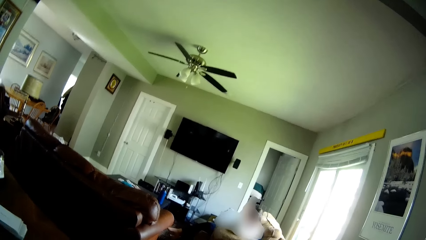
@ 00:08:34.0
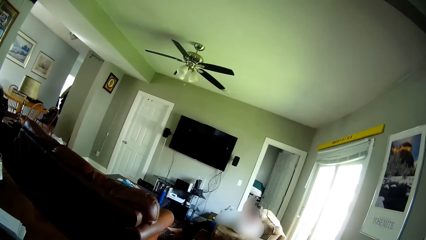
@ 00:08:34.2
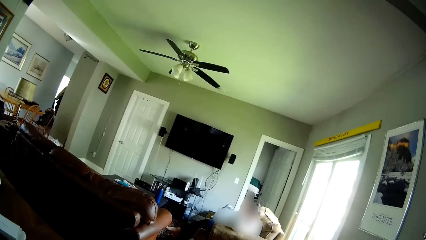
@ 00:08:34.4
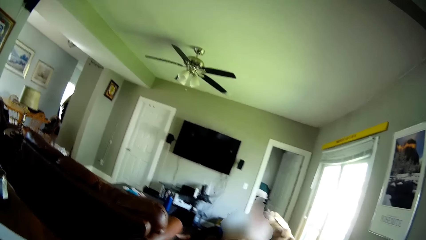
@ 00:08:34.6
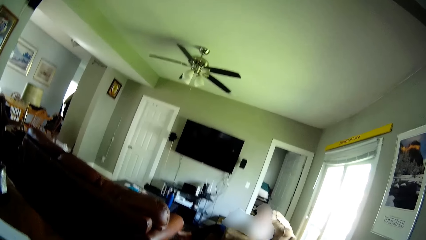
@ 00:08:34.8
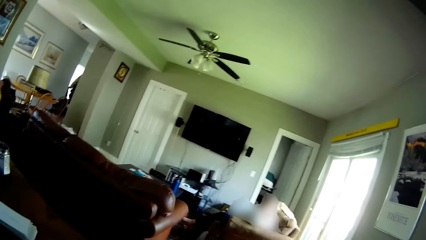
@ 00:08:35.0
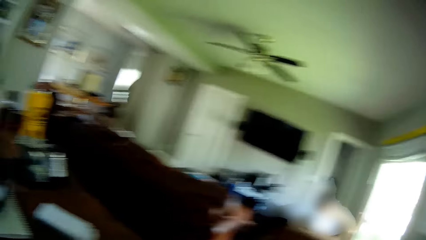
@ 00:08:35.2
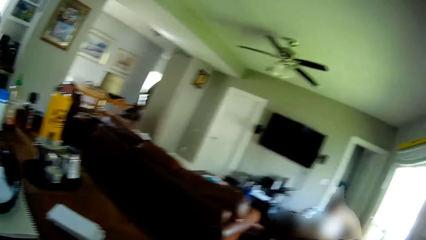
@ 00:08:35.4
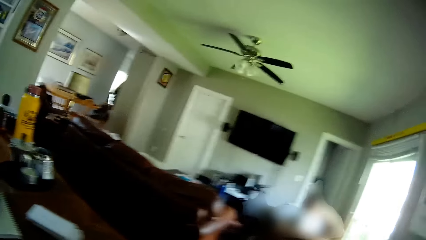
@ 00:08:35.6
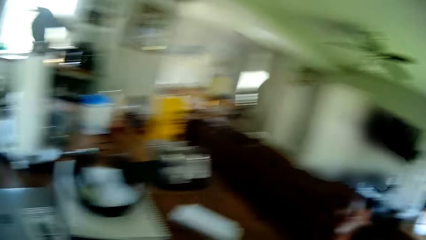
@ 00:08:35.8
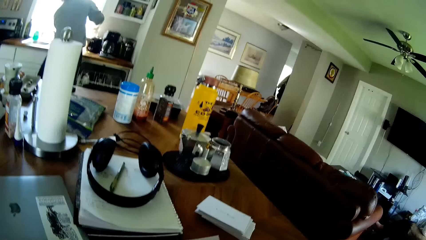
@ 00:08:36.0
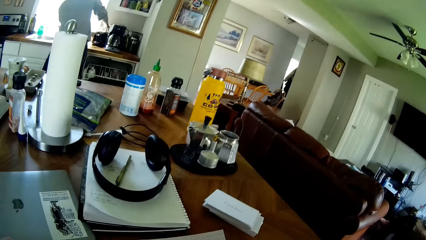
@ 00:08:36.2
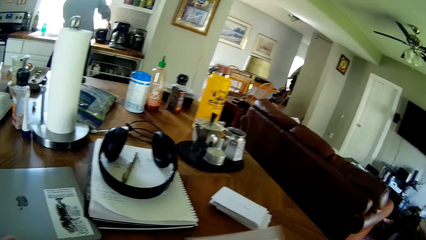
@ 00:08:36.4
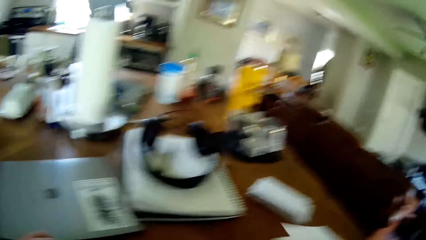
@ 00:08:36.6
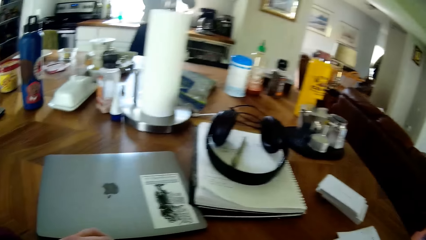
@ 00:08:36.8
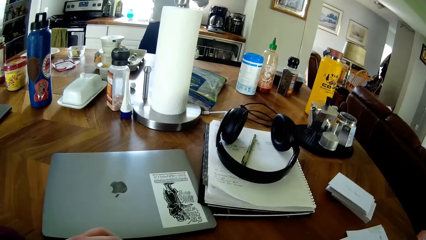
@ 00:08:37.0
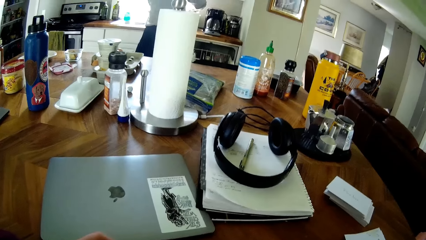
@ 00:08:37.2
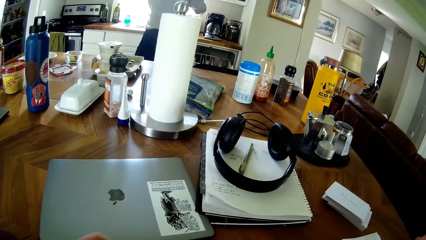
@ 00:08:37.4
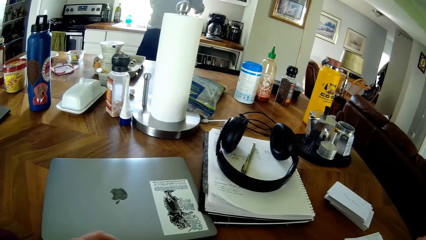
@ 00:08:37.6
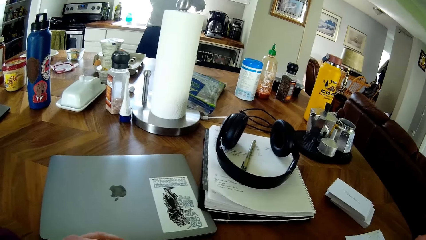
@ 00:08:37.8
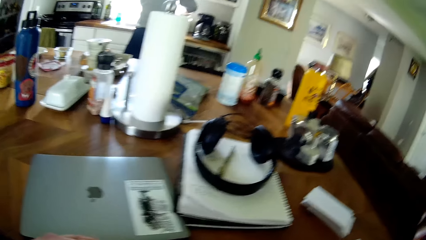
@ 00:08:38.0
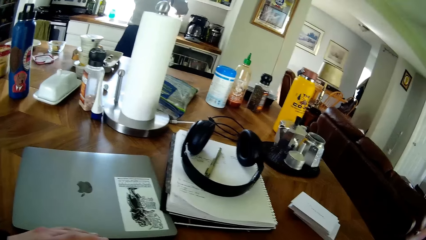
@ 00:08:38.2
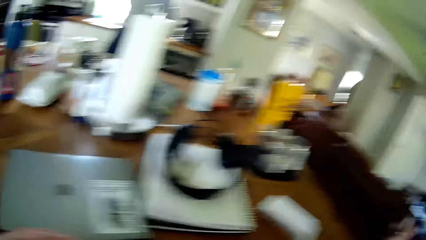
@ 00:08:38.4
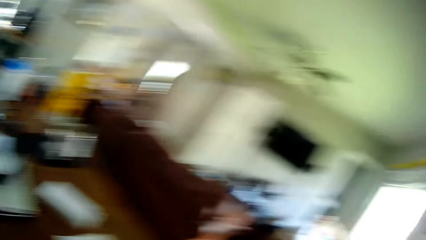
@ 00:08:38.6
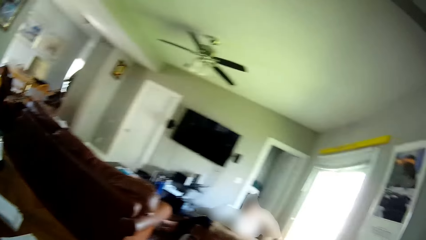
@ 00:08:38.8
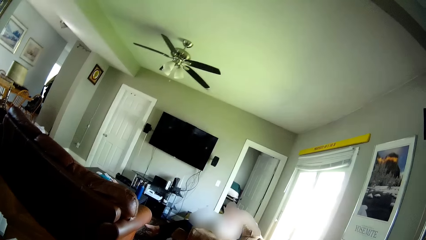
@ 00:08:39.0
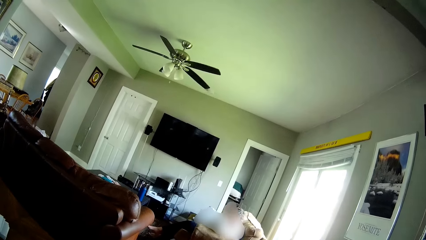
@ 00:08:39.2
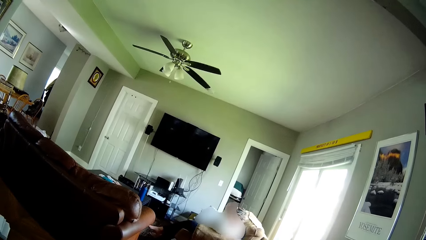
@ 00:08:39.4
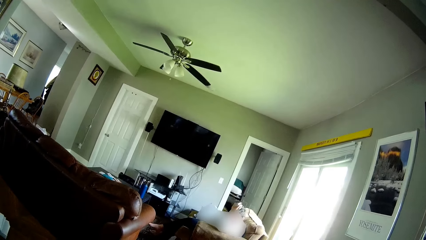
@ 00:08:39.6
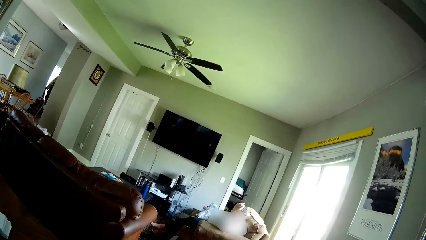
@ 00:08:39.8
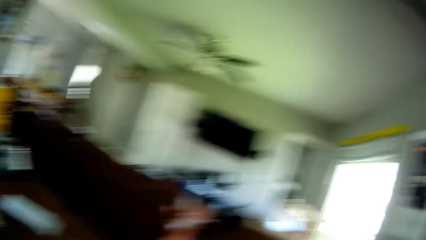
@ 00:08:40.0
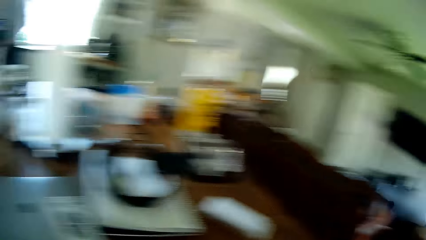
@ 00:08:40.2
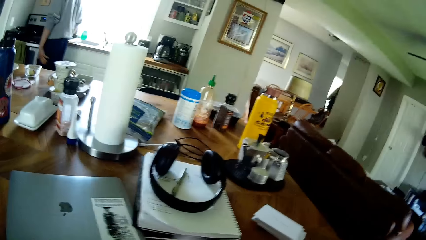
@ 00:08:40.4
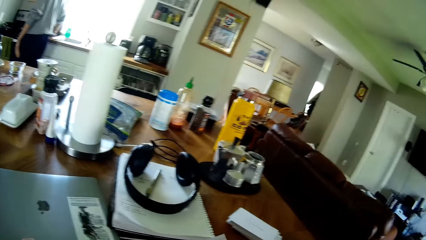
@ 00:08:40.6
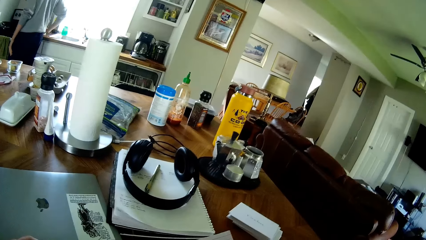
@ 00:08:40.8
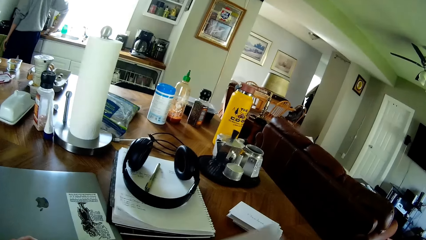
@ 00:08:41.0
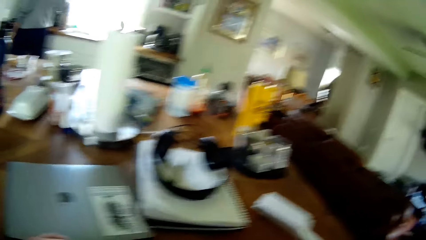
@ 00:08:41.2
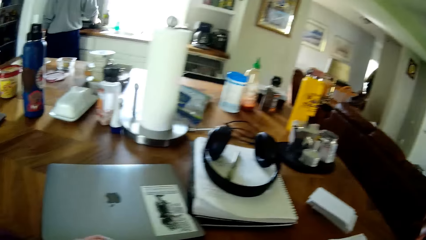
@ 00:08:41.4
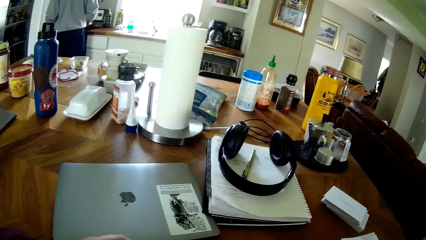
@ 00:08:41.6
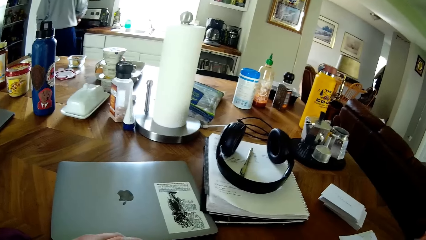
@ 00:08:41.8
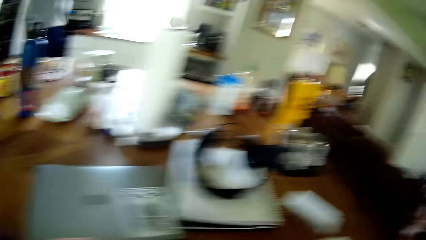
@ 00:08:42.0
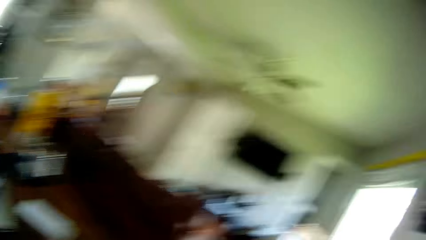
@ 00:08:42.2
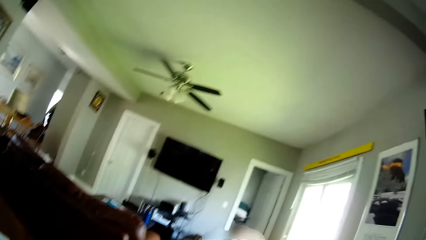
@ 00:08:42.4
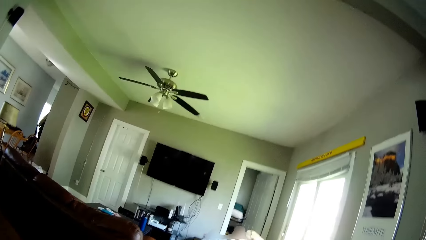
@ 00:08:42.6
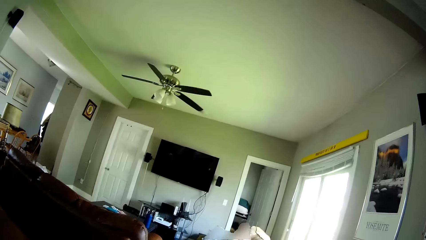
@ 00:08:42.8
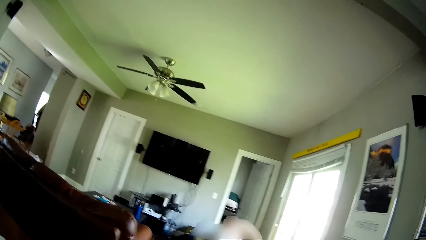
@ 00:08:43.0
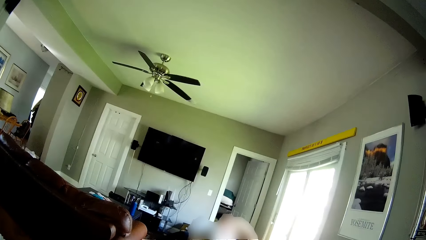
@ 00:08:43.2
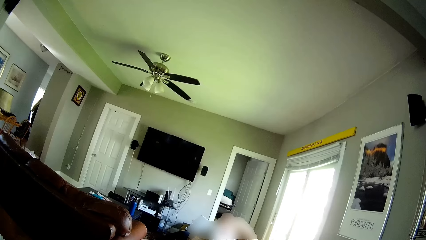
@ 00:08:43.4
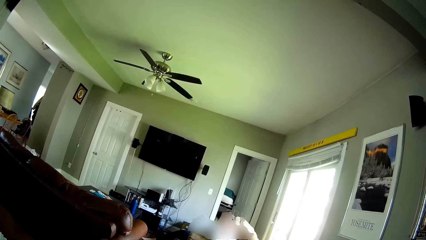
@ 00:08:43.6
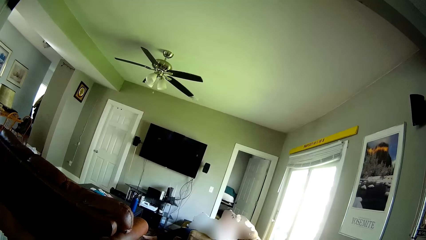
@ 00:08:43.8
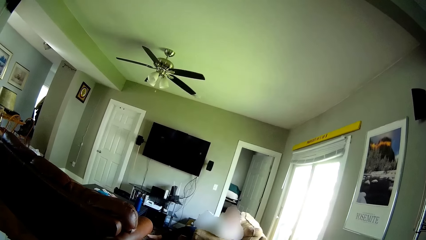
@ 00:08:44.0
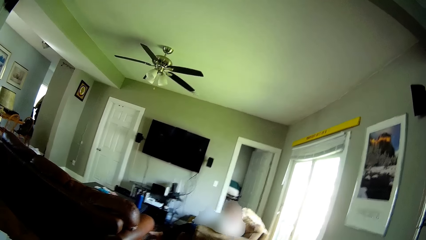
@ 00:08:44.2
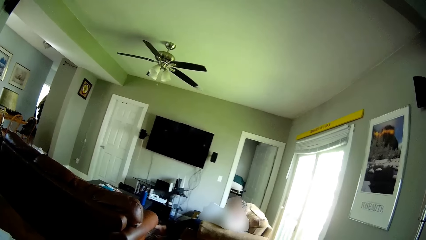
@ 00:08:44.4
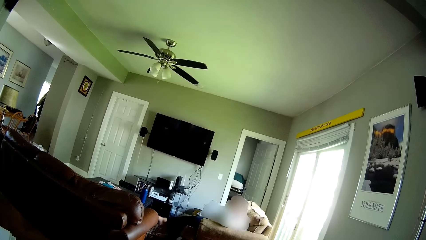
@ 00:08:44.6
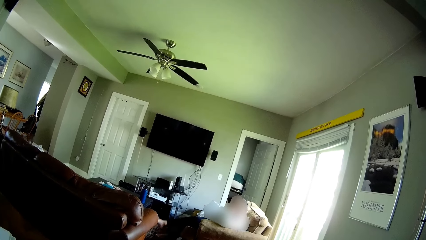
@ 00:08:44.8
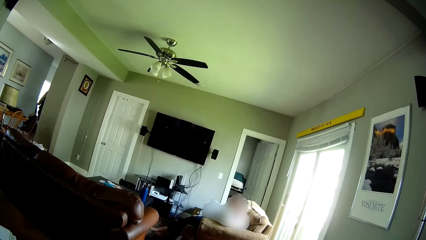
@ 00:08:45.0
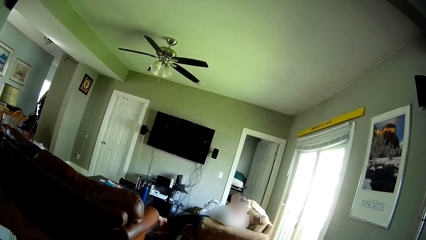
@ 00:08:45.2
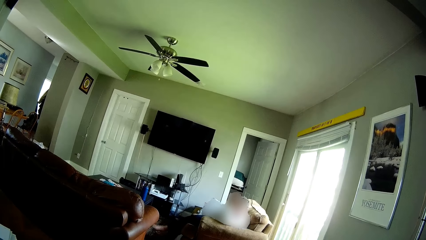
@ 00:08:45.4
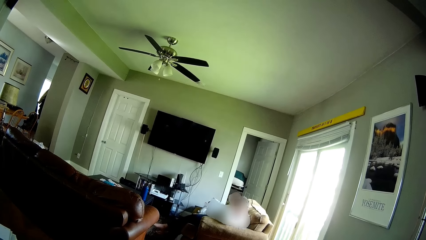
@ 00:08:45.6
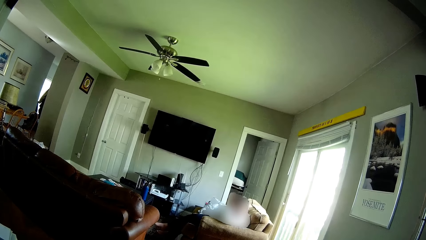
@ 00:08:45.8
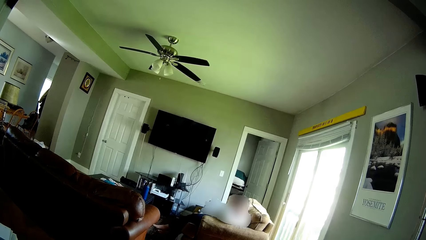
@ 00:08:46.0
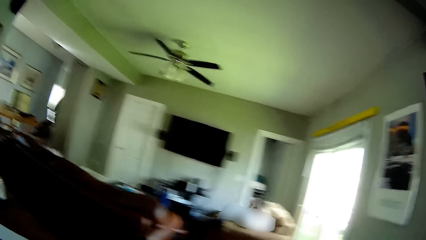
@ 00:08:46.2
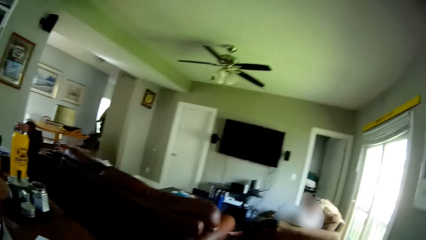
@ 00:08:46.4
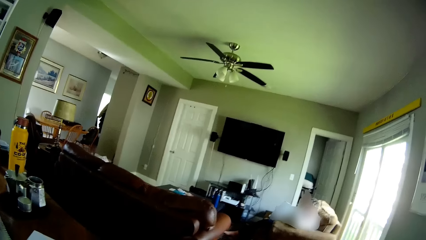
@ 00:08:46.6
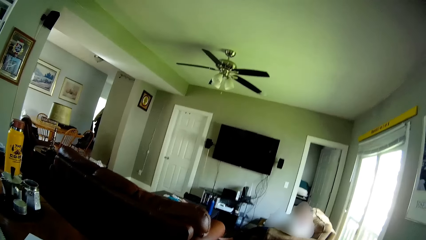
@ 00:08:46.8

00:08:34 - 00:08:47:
A man pulls something. The man wipes the countertop.

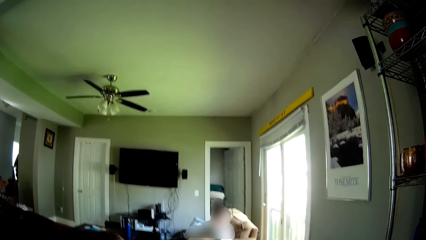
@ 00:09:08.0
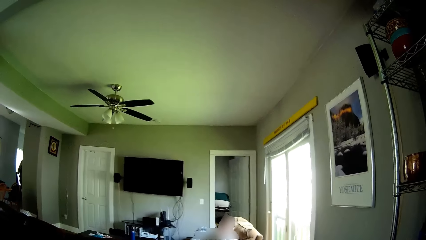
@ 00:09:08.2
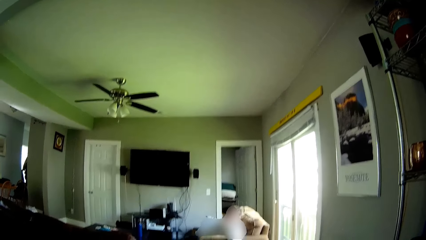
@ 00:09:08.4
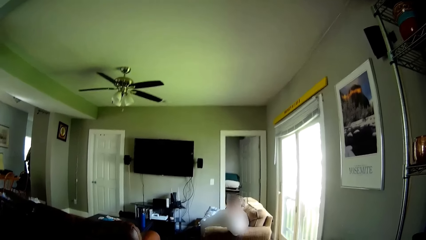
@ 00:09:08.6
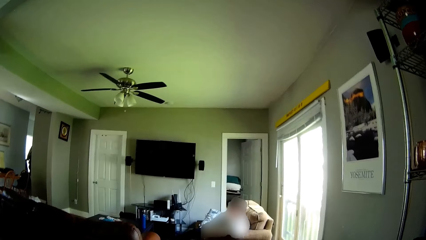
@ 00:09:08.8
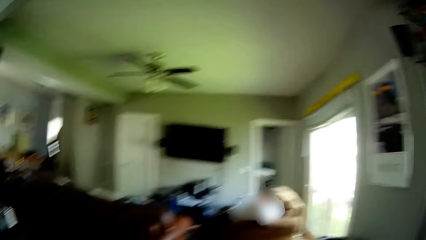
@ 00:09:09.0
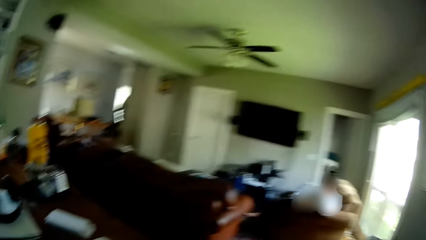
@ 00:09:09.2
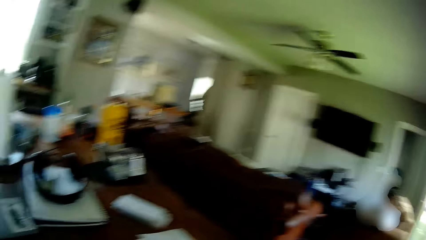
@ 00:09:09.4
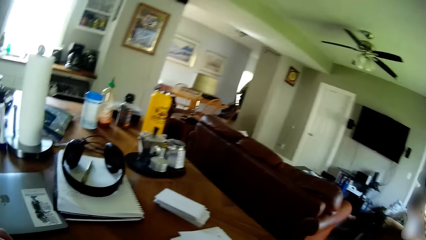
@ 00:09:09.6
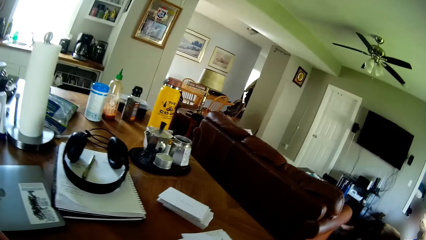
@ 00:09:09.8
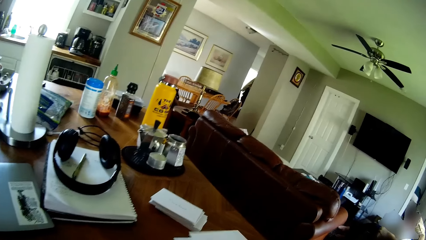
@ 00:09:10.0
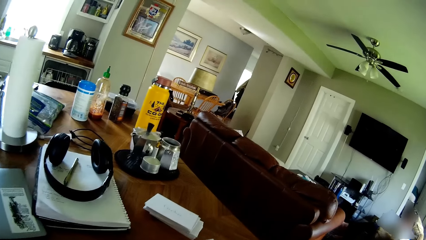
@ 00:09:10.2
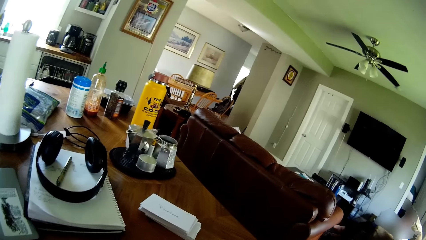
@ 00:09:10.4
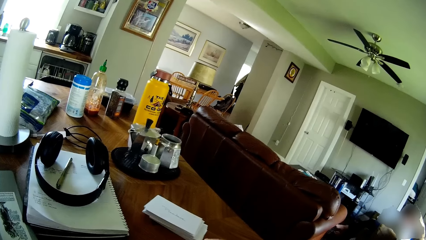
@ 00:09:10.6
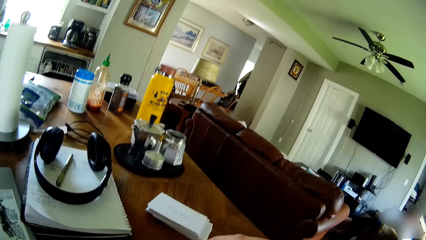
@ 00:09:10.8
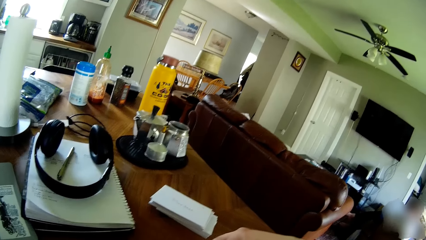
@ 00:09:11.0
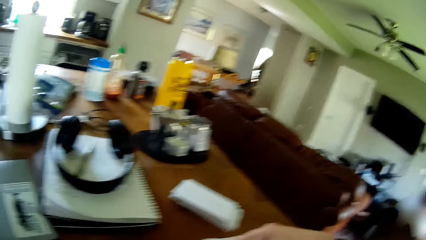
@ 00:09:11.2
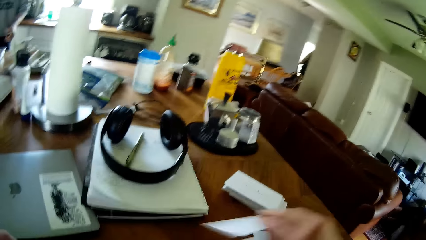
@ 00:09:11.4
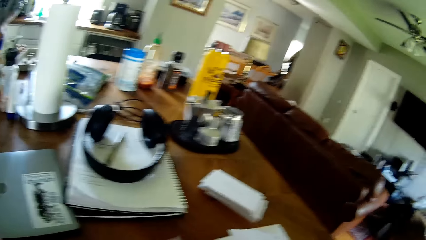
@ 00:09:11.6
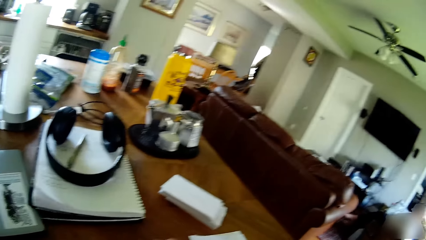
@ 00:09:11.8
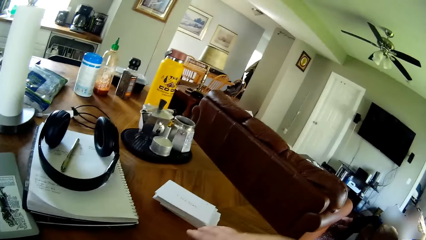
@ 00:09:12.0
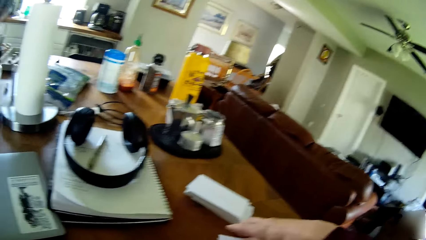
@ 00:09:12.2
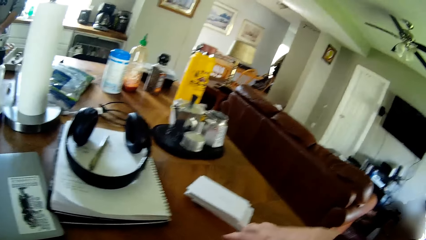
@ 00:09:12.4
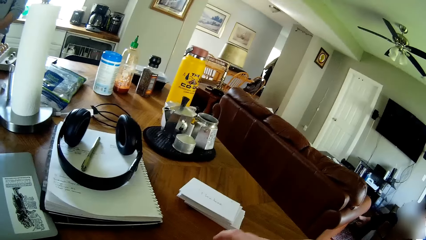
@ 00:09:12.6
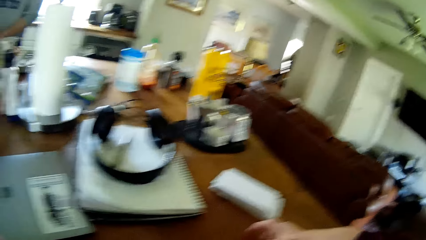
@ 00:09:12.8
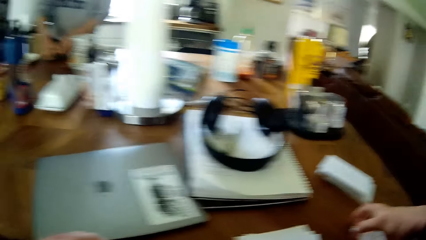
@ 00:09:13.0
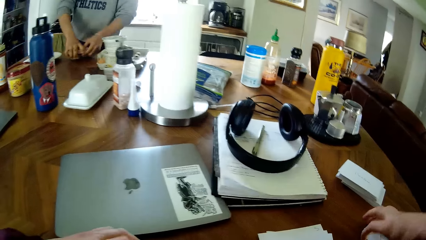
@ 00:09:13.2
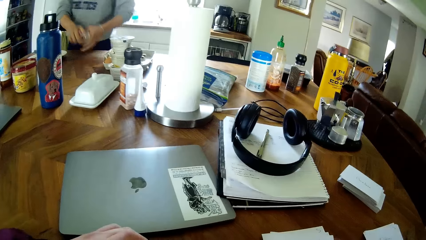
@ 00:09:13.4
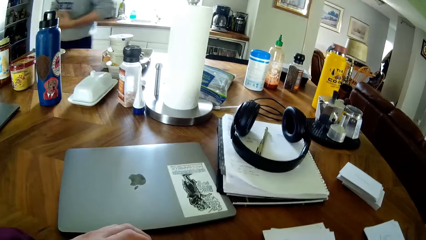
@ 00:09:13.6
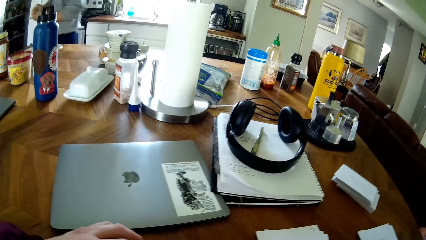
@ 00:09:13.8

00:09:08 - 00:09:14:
The camera wearer picks up a paper on the table with his right hand. He places the paper down. He adjusts the paper on the table with his right hand. A man closes the container and picks up the container.
